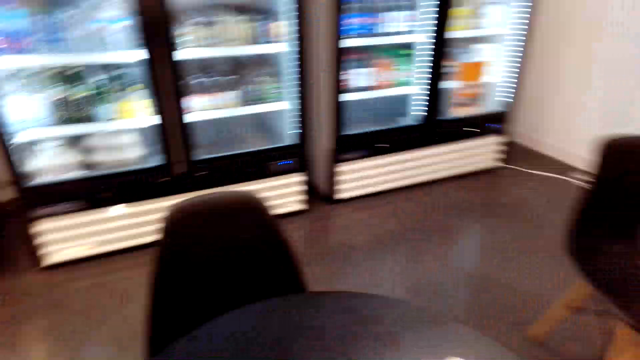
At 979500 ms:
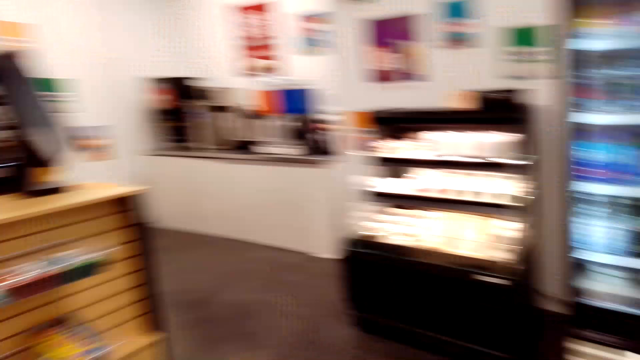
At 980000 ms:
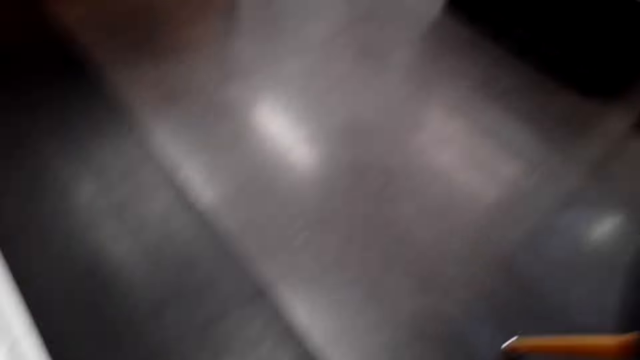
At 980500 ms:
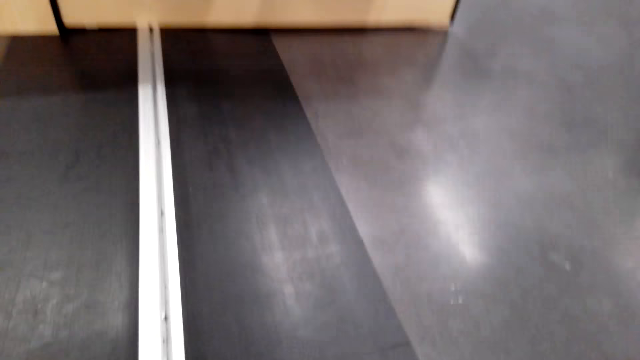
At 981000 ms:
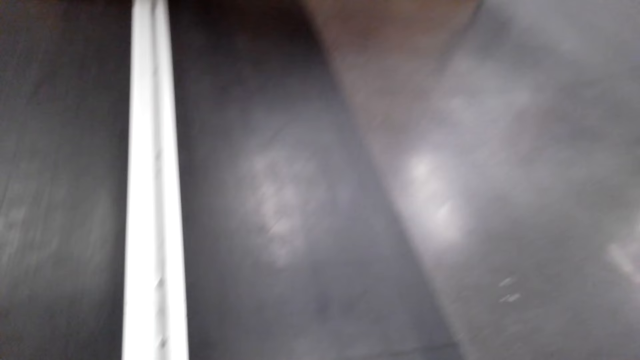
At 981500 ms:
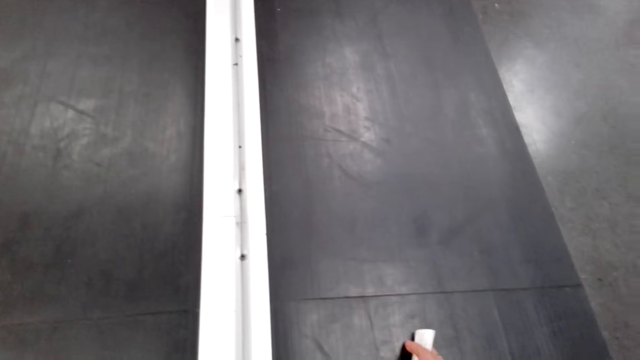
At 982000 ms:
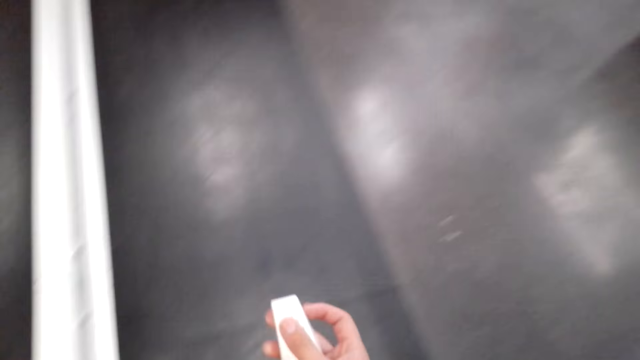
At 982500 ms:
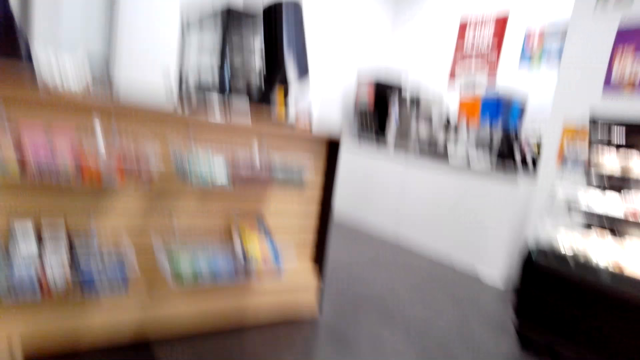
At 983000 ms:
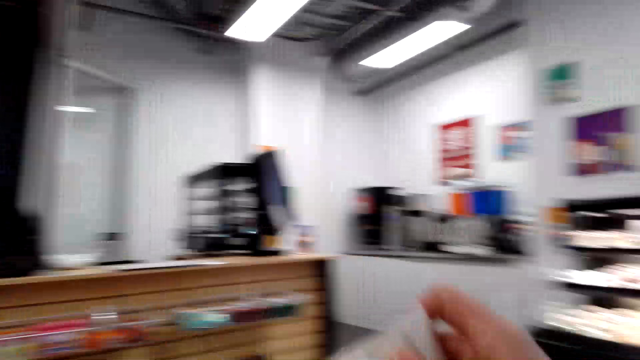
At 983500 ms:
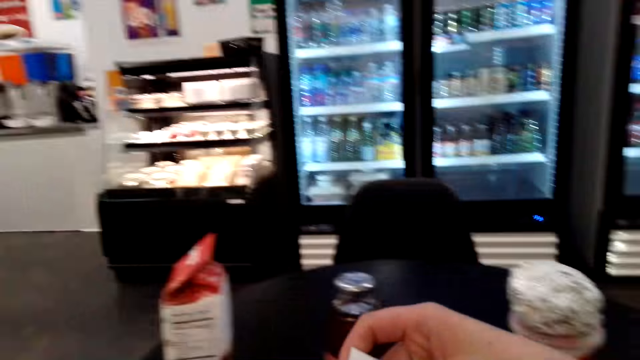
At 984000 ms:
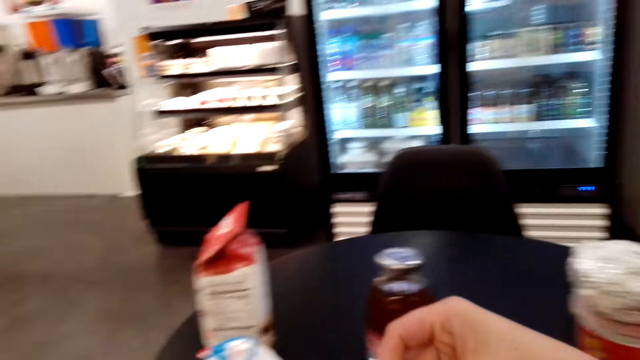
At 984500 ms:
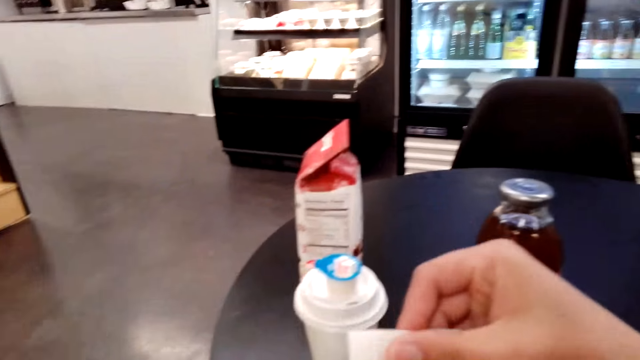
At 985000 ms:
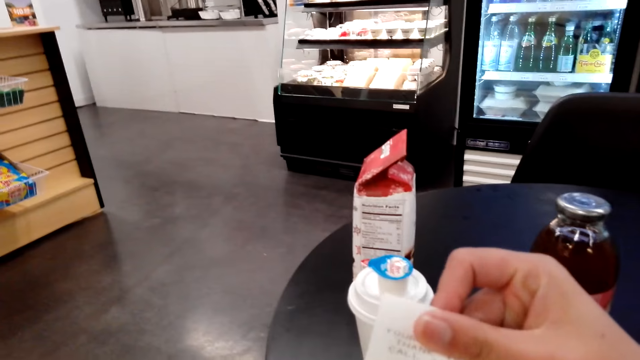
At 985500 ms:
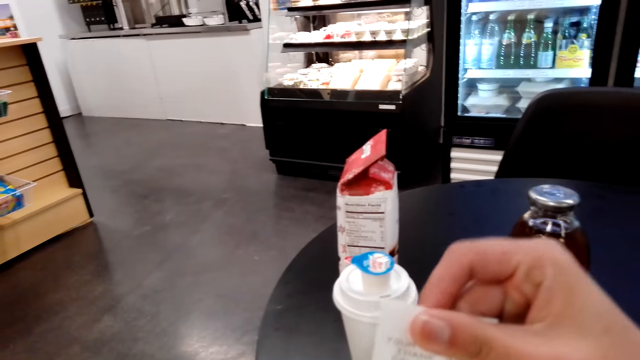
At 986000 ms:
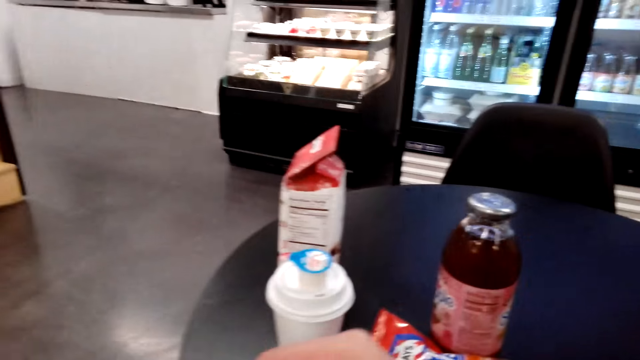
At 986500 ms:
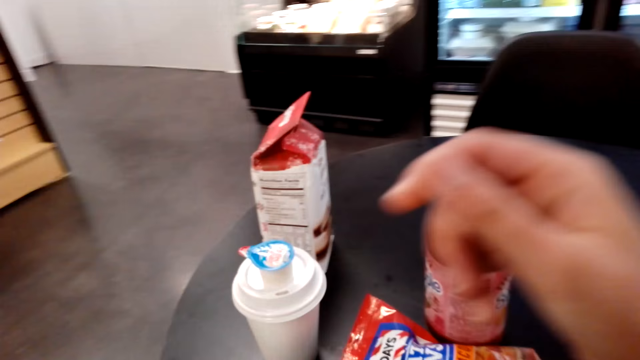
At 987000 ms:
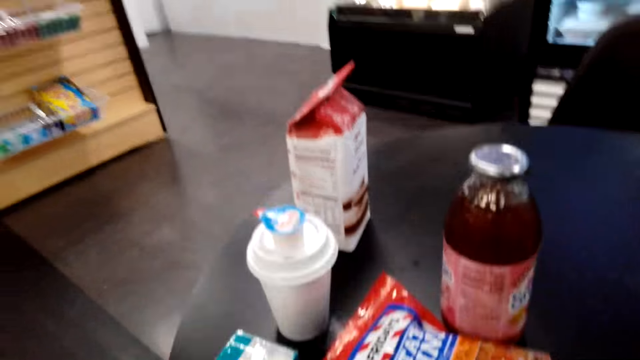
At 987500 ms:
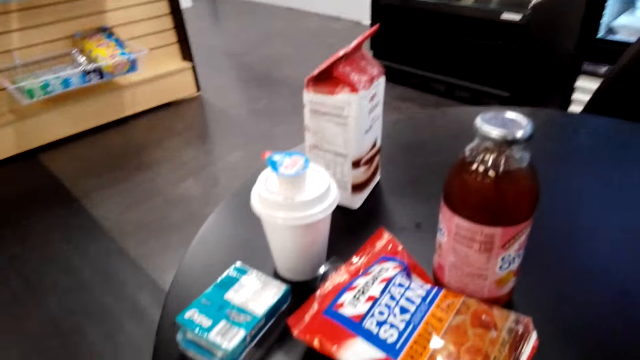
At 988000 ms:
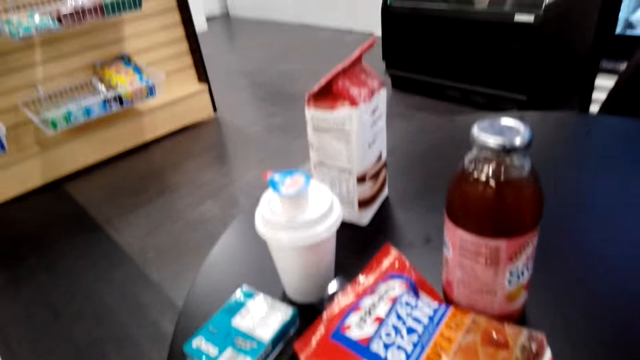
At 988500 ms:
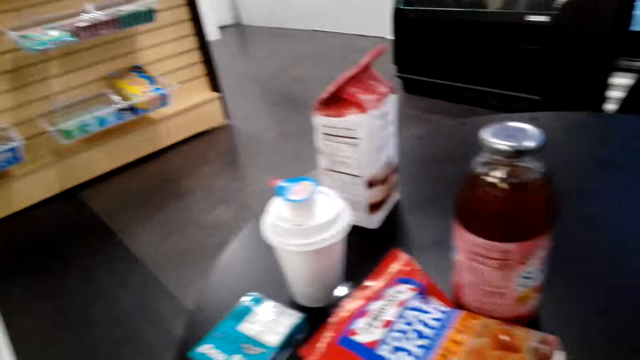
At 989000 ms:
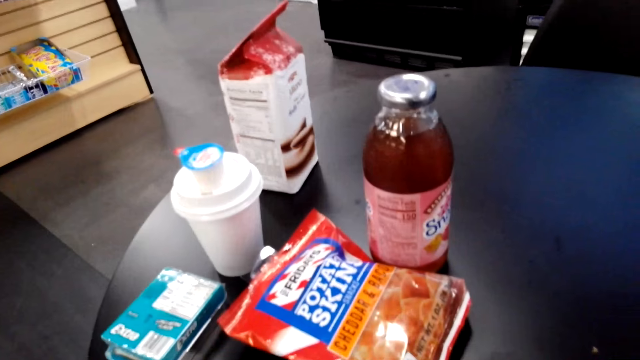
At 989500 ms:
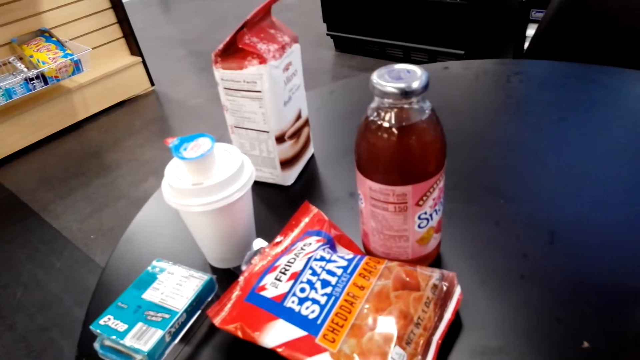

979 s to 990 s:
The camera wearer bends. They pick a receipt from the floor. They look at the receipt.

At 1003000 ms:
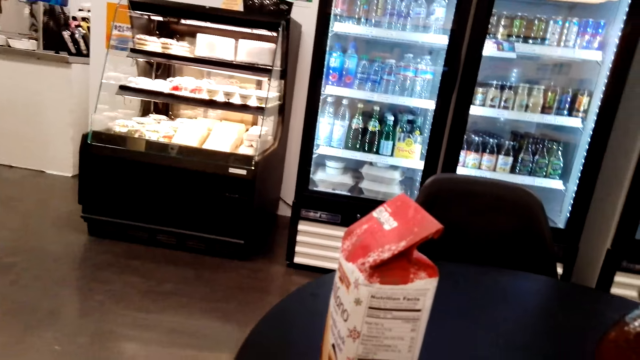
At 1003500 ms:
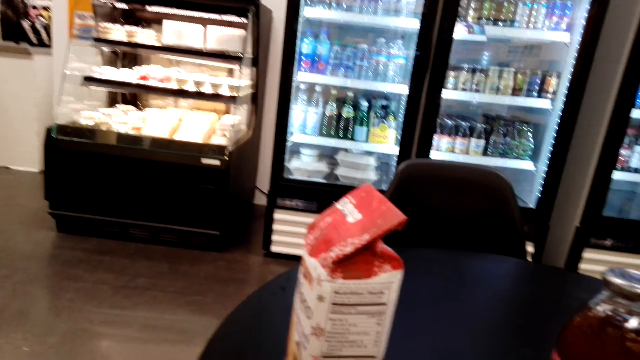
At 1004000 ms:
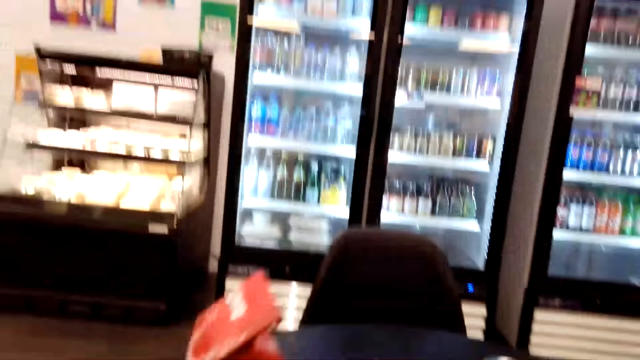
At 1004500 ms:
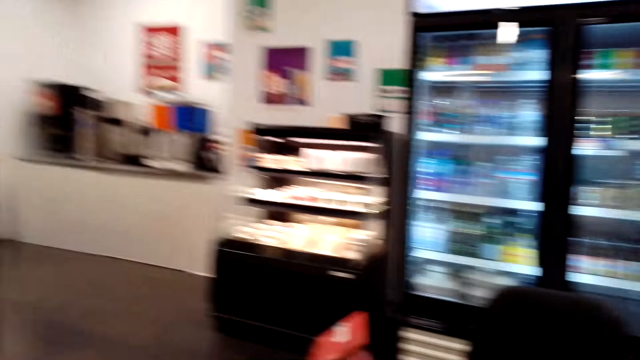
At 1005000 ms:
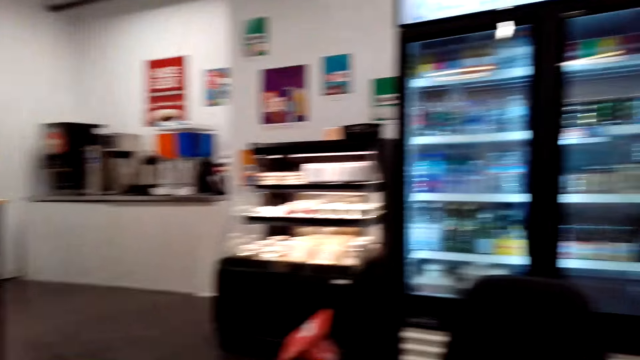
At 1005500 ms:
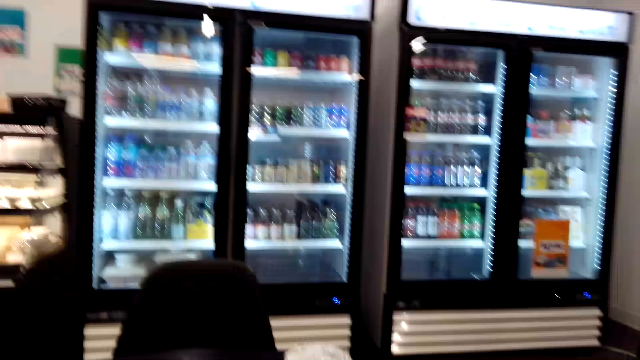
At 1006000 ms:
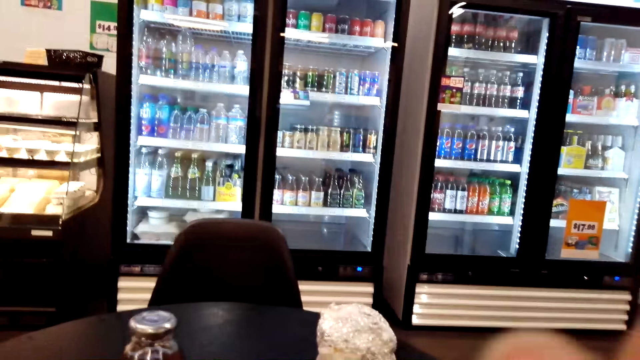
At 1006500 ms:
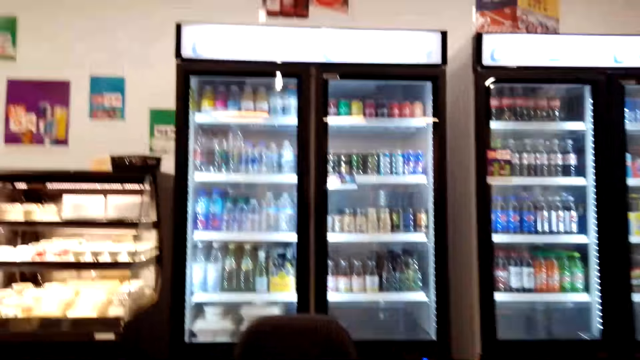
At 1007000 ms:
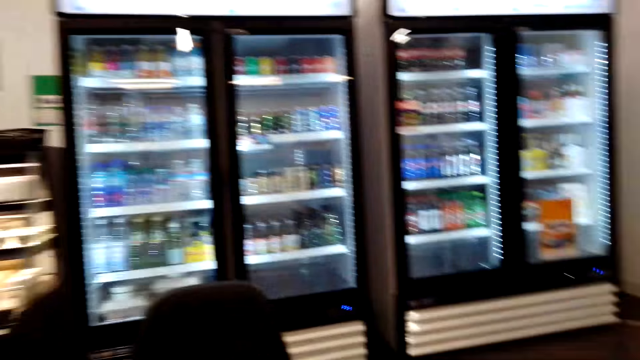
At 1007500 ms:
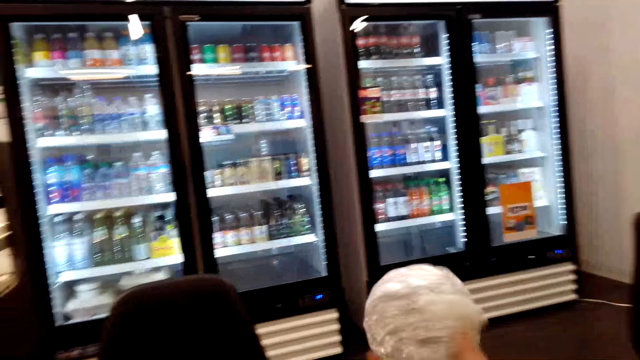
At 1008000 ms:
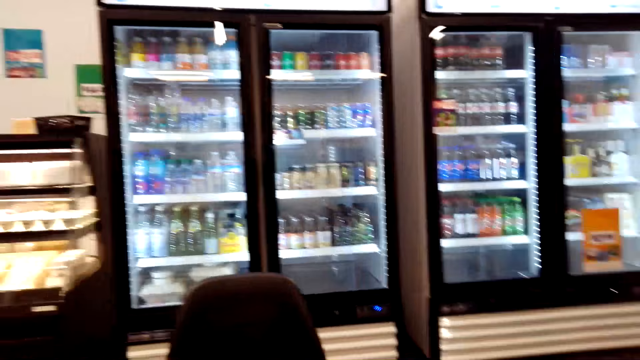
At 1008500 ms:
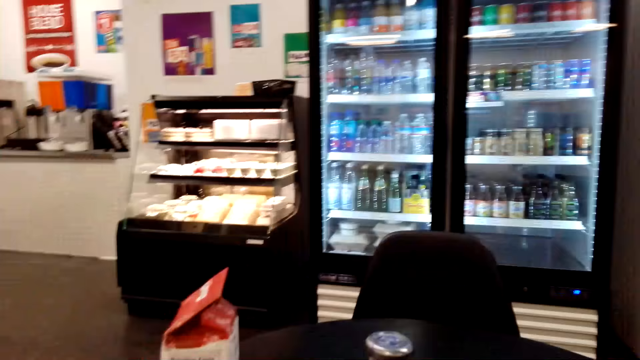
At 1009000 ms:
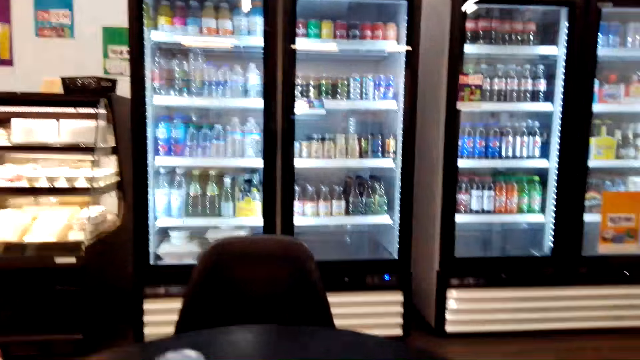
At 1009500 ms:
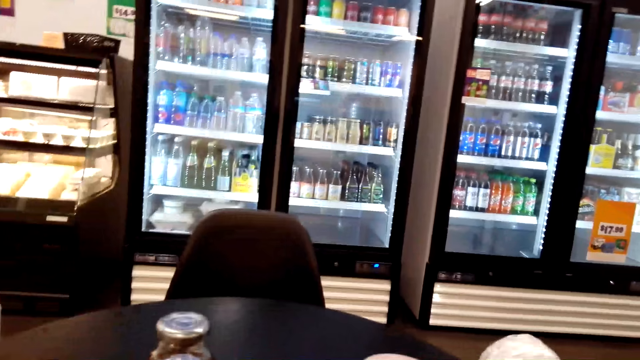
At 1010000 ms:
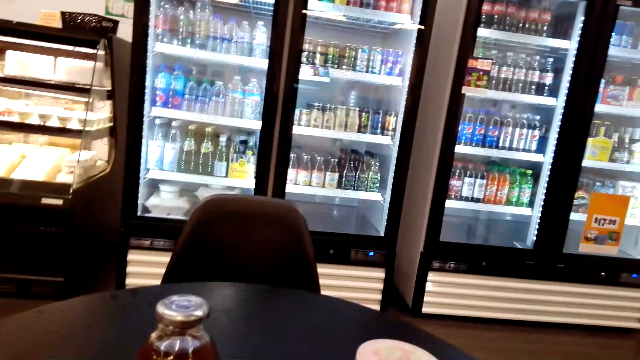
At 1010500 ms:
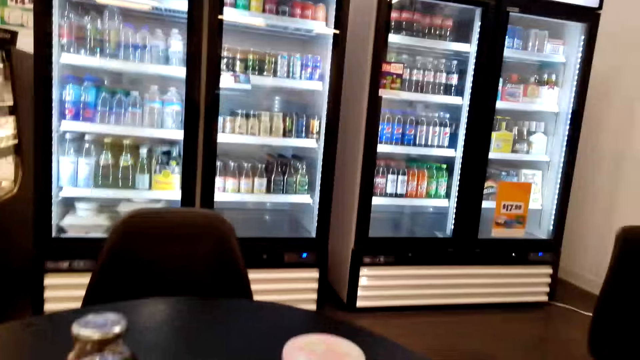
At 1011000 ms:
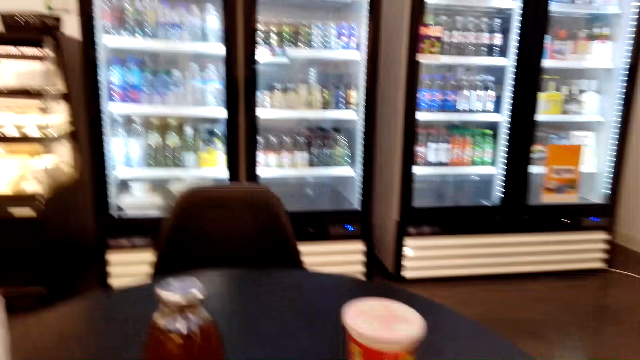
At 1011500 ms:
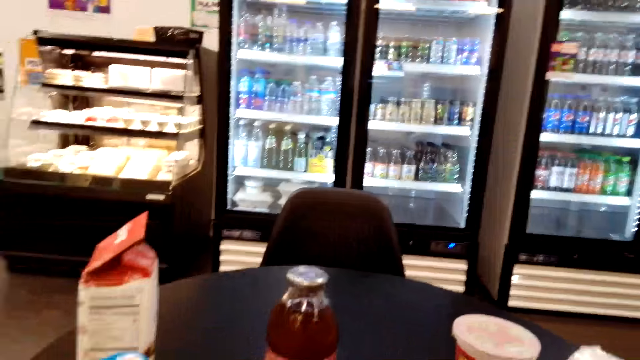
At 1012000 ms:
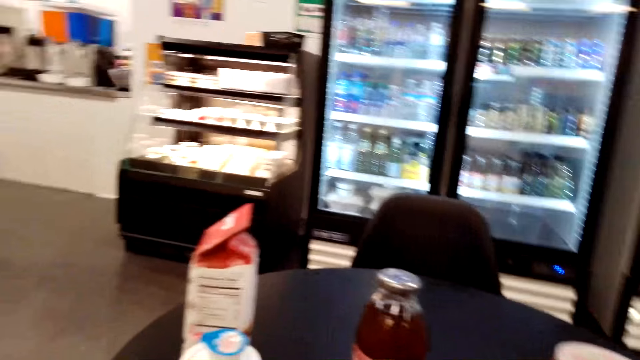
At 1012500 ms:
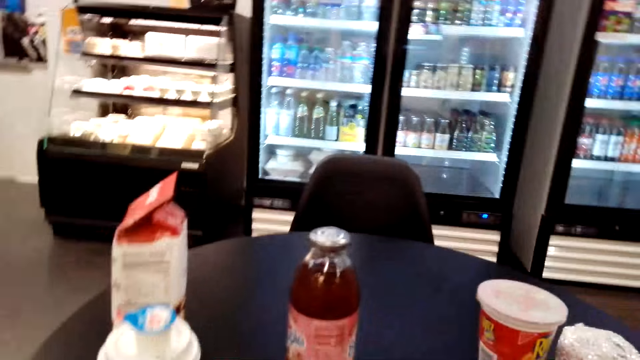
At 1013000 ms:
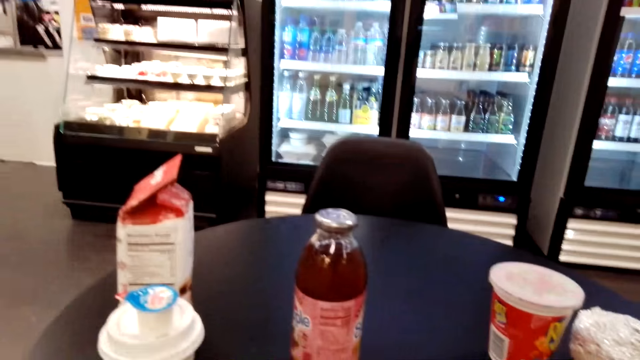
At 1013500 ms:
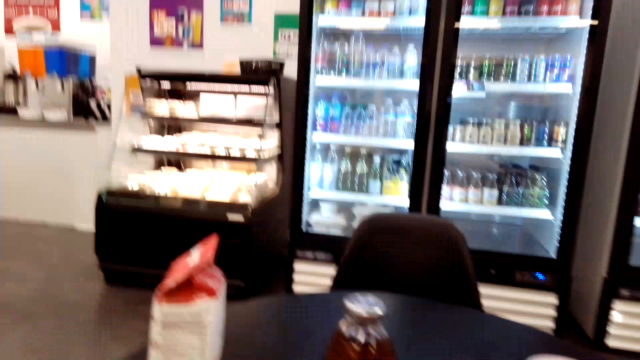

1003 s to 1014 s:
The camera wearer looks around. They lift the aluminum foil. They put the aluminum foil on the table.
